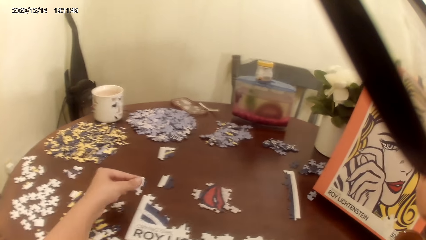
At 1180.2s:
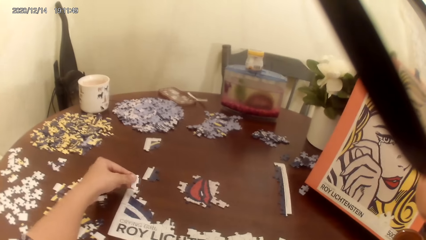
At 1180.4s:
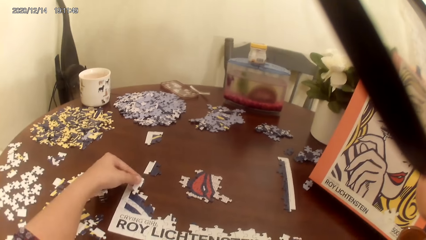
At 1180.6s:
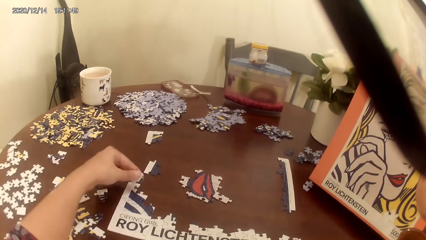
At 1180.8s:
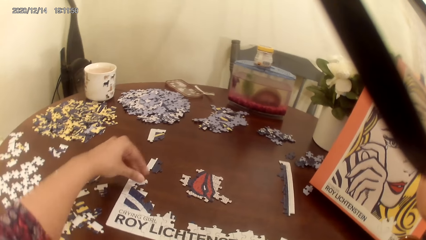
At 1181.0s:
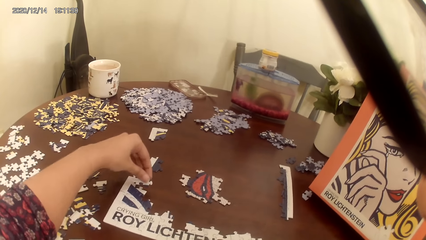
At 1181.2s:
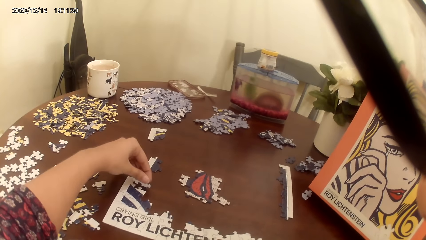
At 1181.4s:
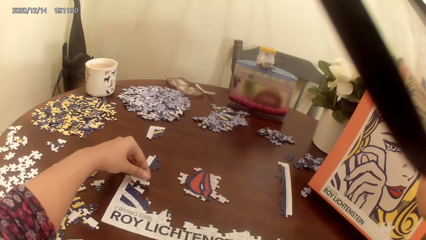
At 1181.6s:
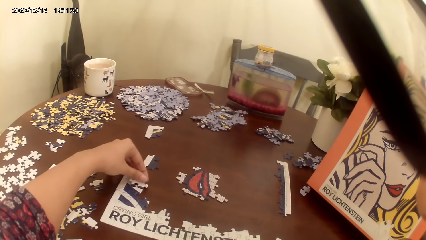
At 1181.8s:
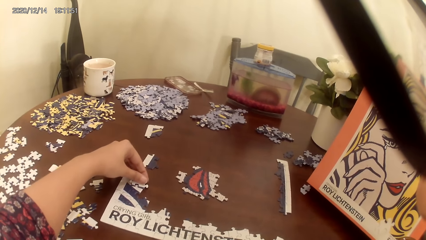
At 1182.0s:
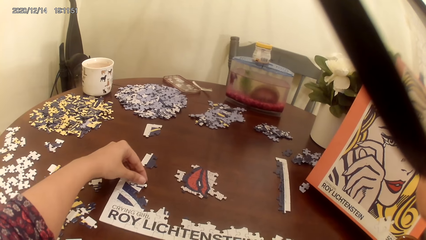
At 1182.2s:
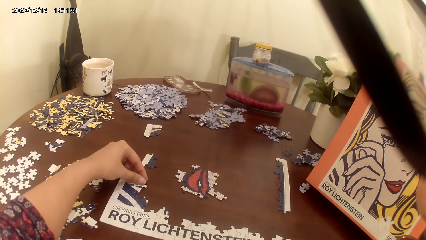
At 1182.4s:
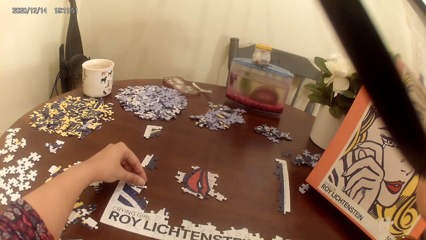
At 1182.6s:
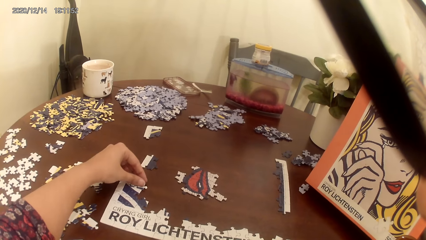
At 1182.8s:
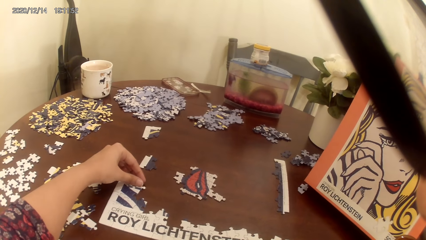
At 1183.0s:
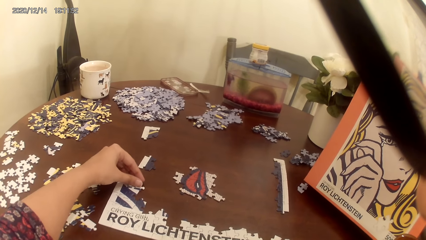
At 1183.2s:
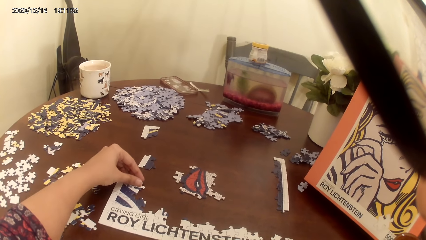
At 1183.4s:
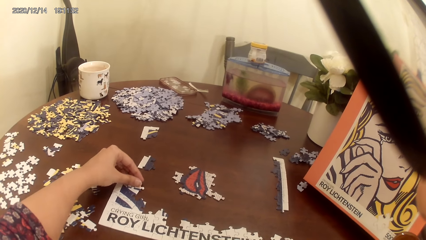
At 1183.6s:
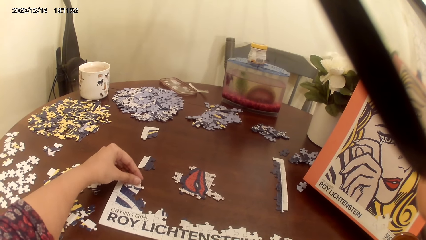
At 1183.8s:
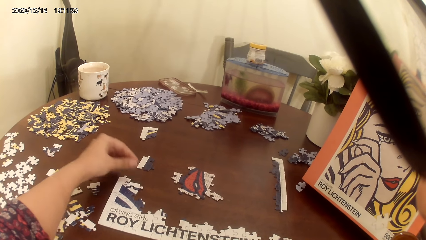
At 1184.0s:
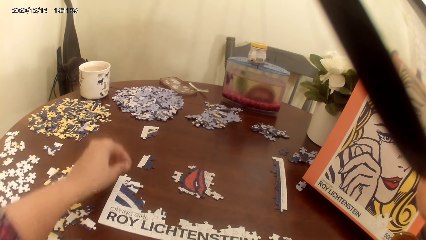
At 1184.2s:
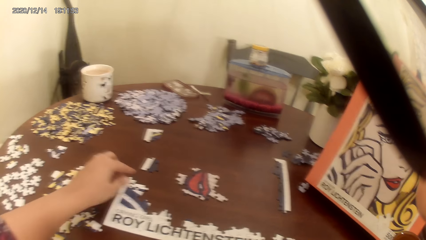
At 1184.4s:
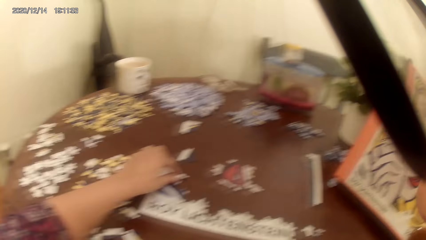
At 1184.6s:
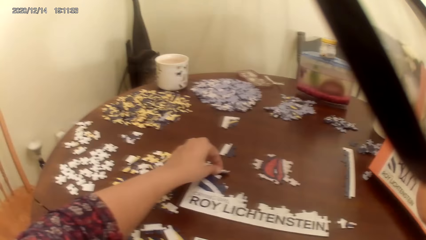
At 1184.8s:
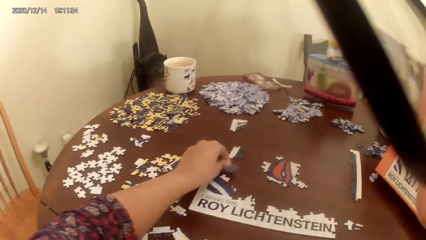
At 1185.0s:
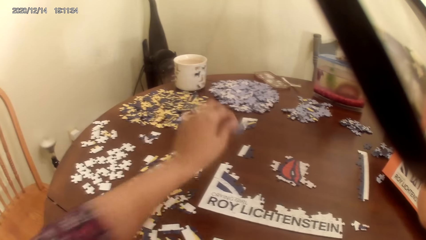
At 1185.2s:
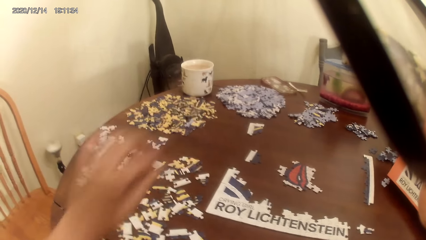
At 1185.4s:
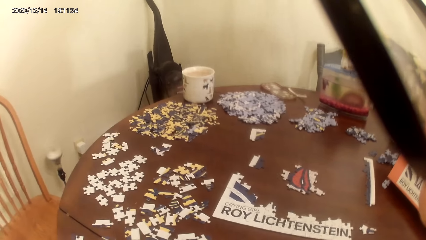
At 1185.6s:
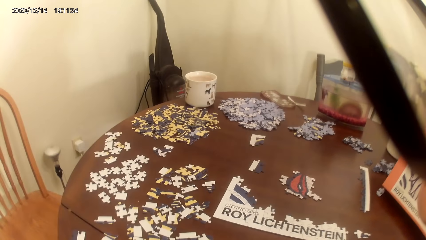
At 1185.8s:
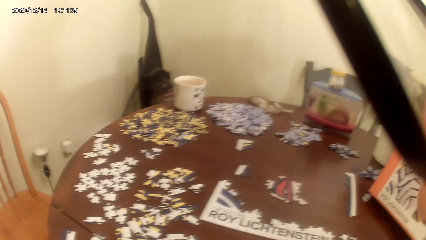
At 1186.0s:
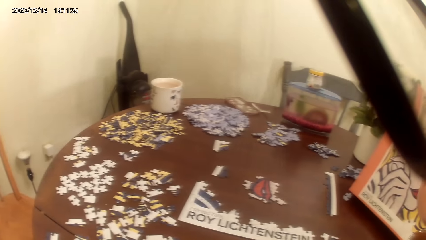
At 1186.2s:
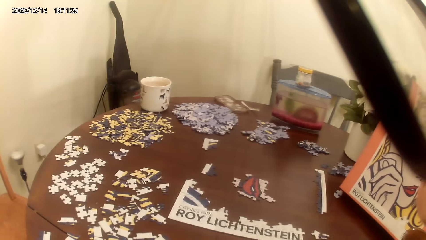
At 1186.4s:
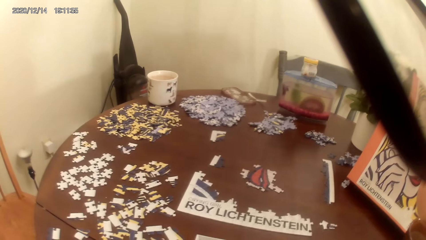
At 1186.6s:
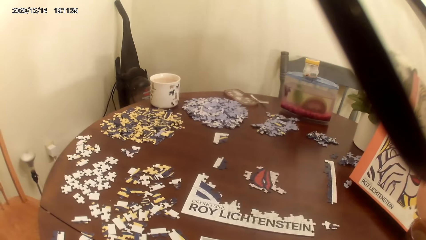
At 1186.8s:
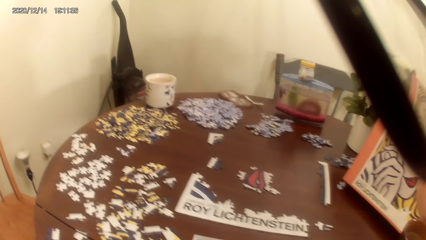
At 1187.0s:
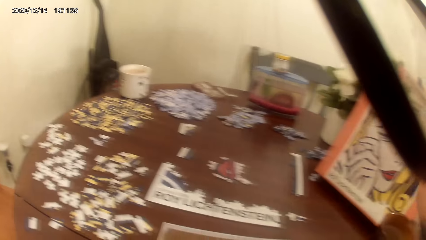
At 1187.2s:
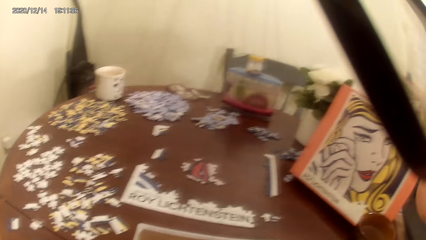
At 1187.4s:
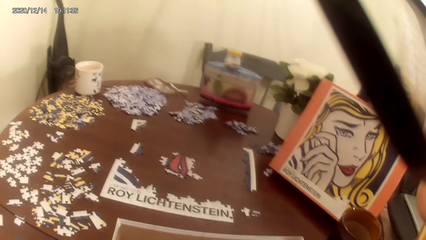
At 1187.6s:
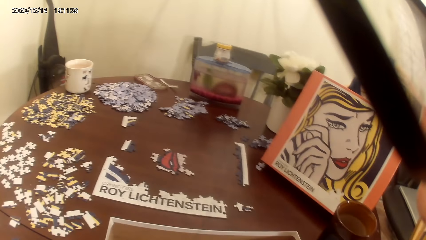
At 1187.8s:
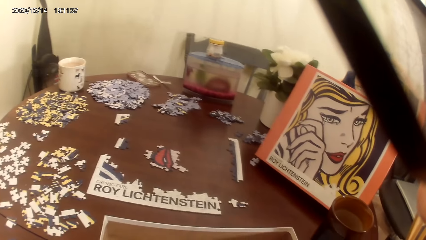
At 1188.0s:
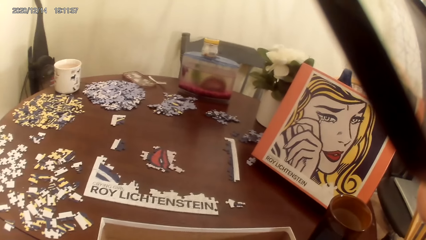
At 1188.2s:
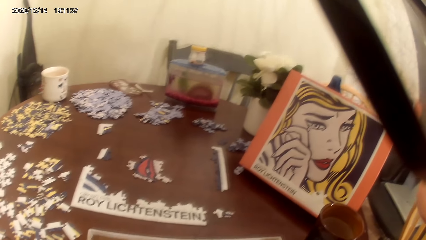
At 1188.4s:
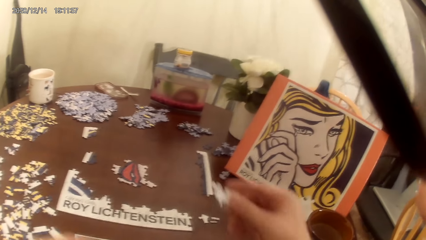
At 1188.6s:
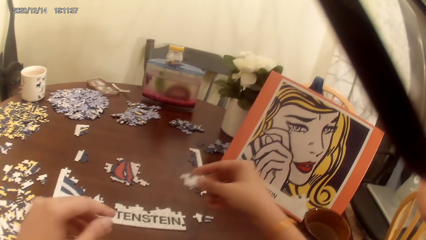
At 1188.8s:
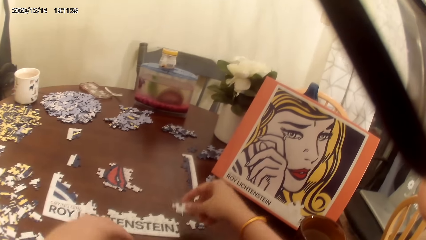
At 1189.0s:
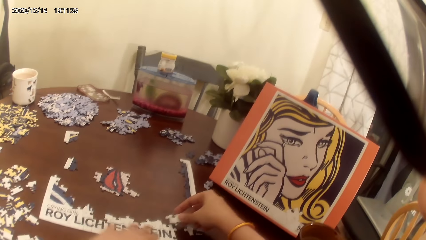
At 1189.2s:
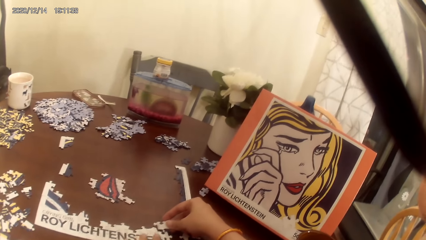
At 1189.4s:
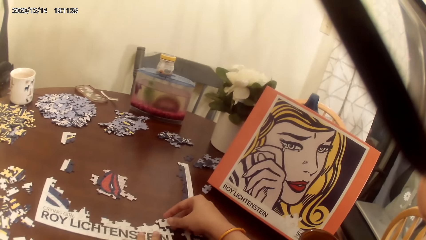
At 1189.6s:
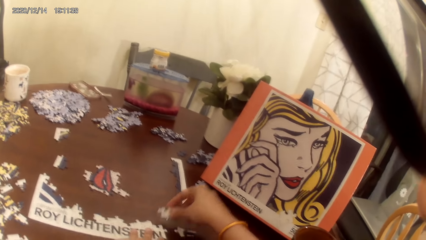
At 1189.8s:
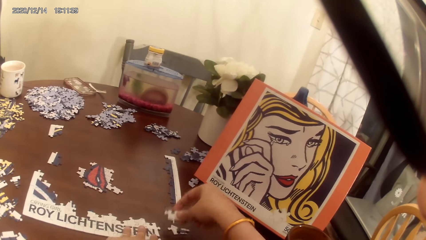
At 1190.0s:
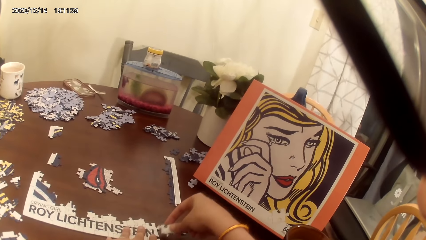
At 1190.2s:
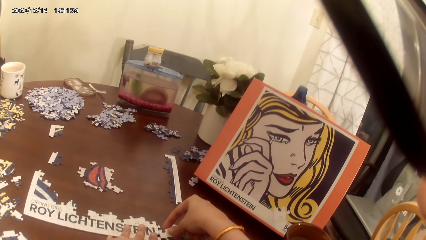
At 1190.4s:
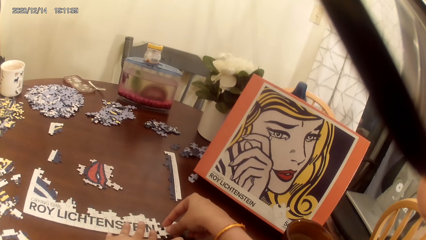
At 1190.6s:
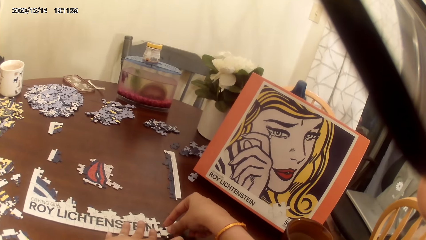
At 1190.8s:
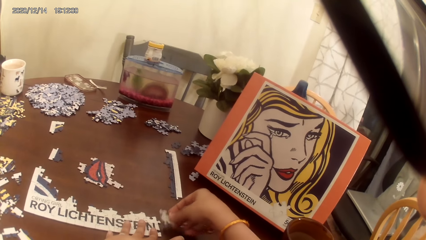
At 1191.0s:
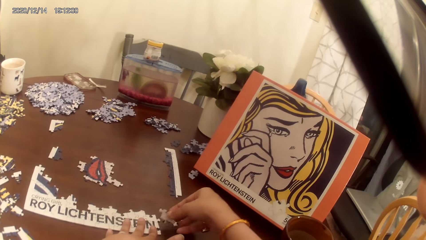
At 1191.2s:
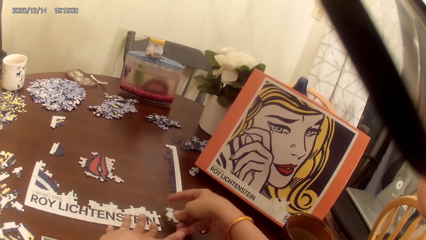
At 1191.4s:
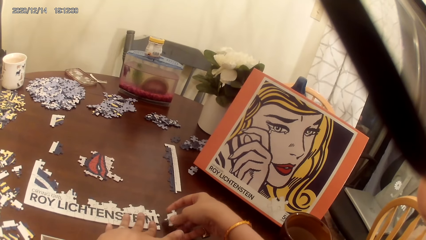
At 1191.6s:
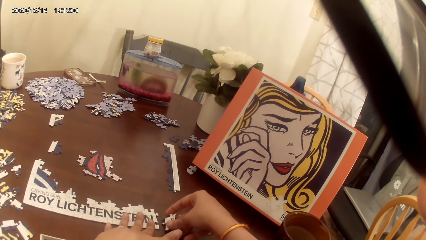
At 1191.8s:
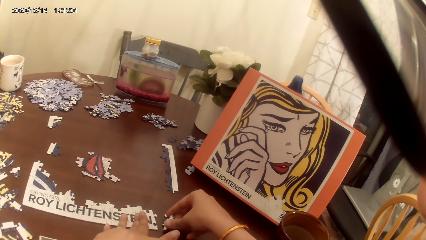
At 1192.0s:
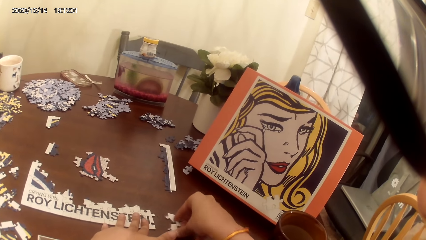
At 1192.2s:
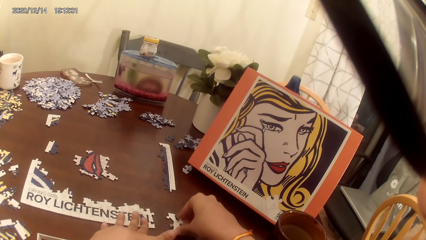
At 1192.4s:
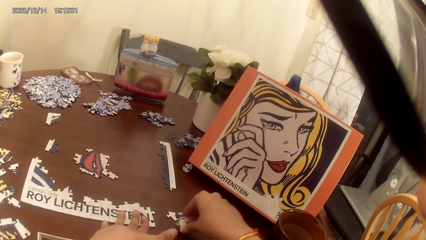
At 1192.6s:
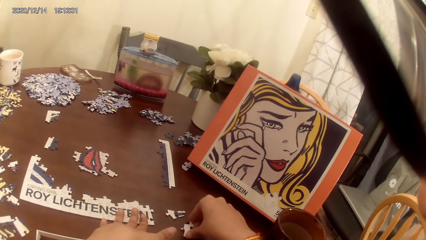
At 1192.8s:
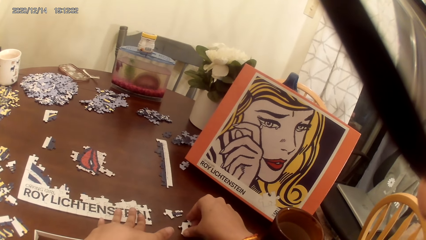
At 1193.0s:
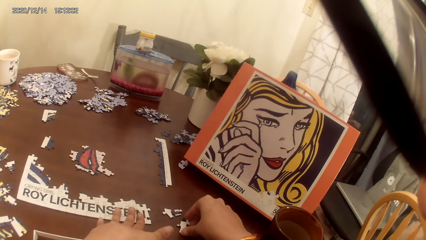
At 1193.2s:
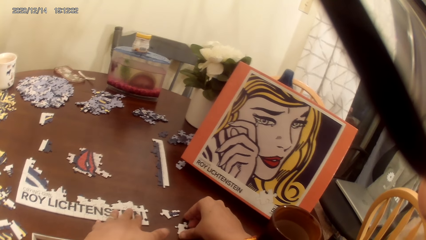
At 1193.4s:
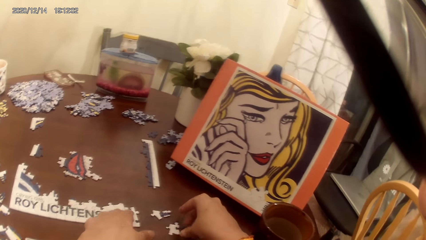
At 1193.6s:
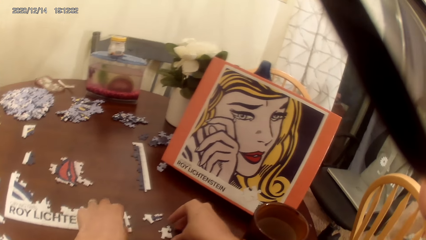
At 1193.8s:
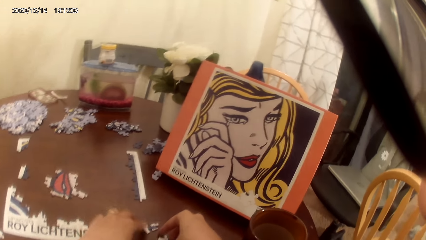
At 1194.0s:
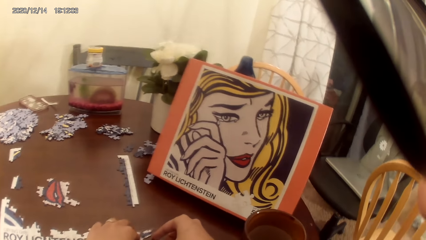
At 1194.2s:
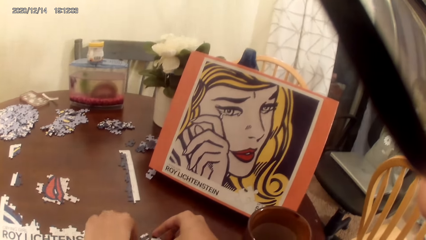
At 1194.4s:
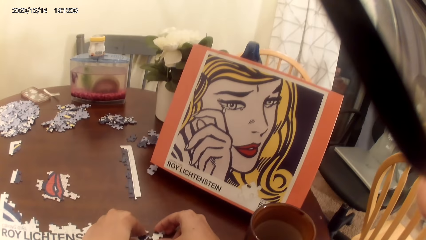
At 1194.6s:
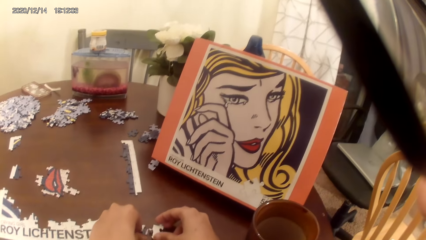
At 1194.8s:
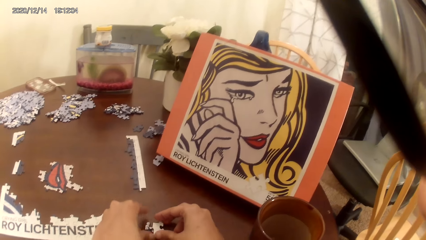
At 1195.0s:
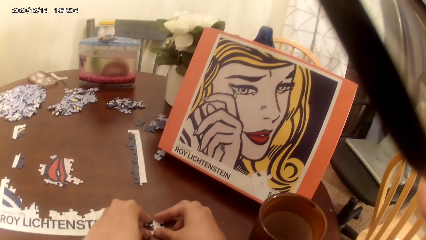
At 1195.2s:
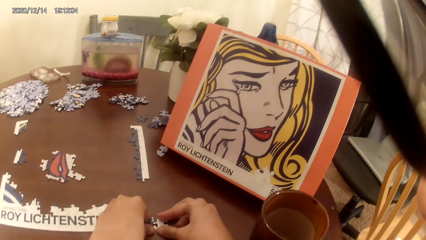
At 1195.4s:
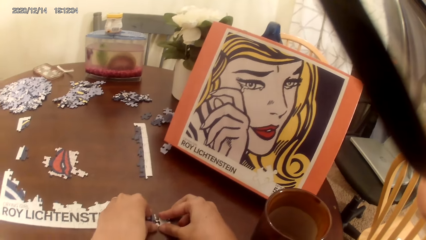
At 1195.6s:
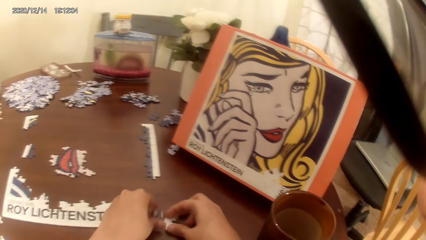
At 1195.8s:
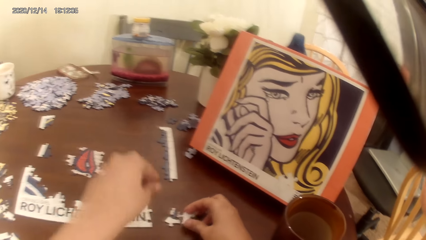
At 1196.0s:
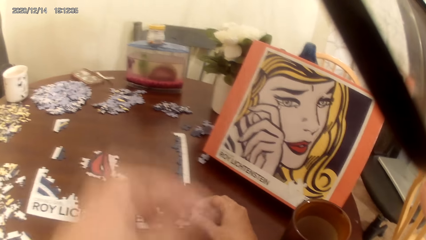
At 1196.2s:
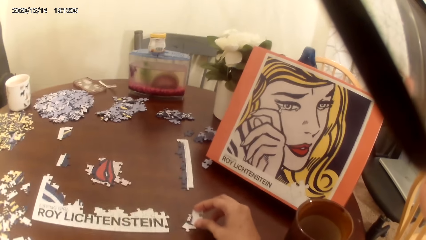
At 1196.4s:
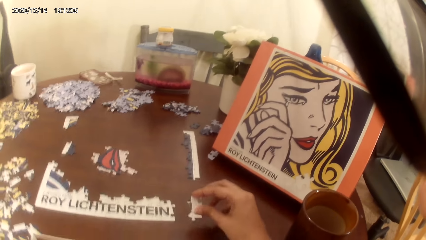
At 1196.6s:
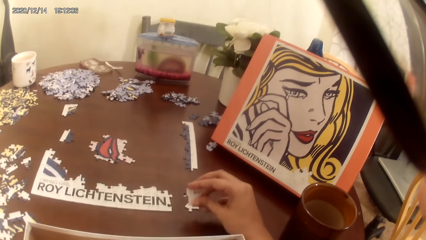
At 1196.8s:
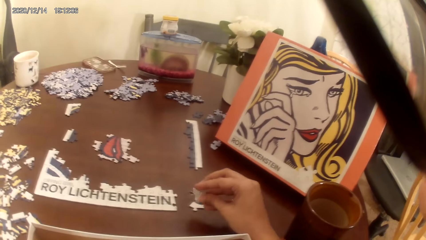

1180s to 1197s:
The camera wearer plays a jigsaw puzzle on a table. They play the dominoes game. A person talks to the camera wearer. The camera wearer plays the dominoes game.
